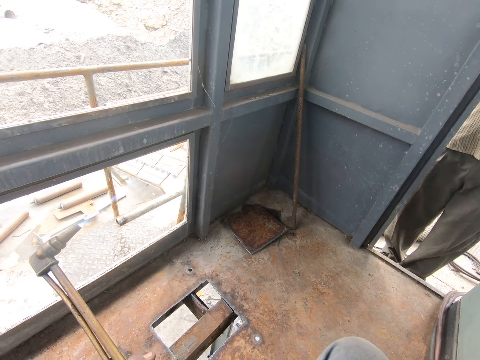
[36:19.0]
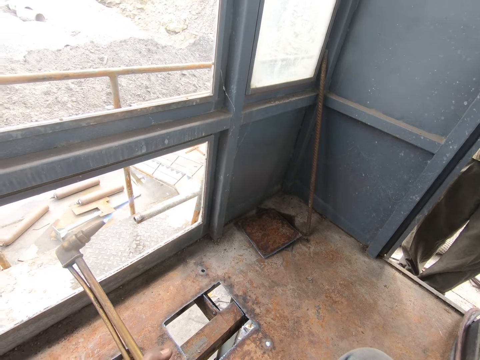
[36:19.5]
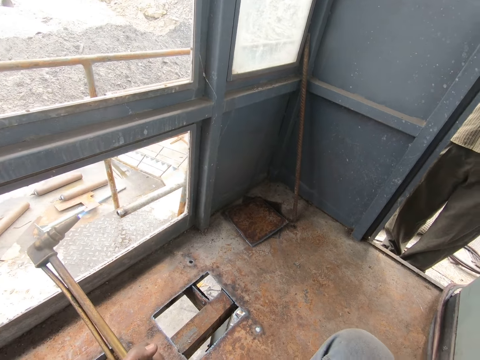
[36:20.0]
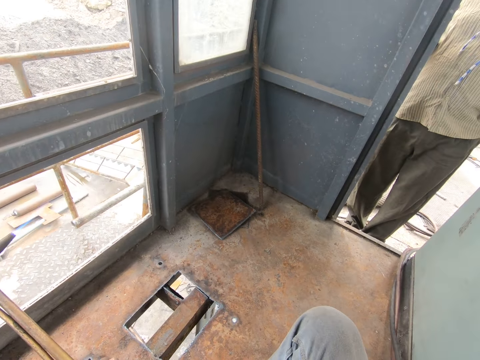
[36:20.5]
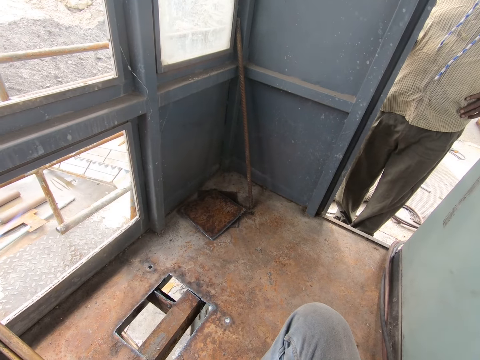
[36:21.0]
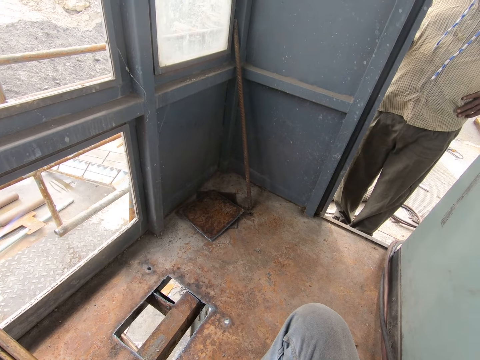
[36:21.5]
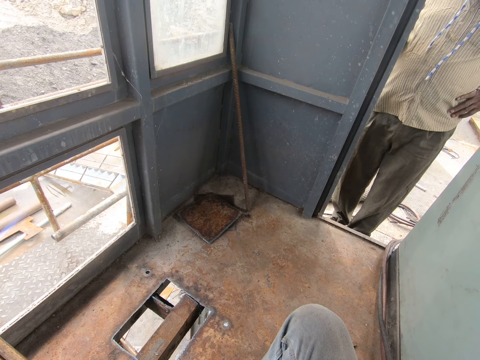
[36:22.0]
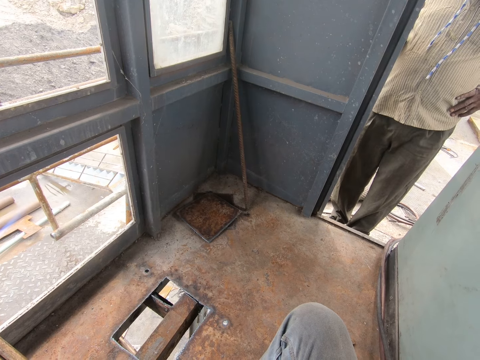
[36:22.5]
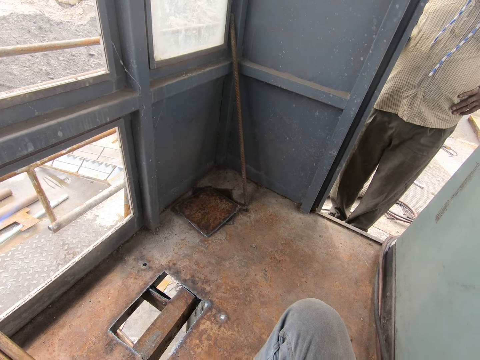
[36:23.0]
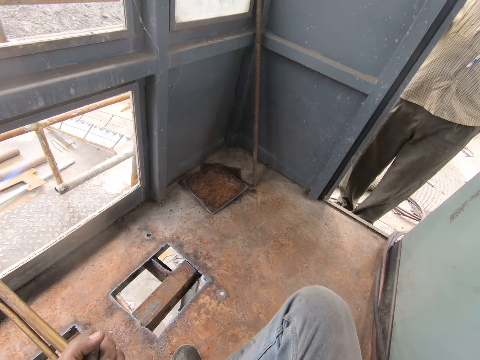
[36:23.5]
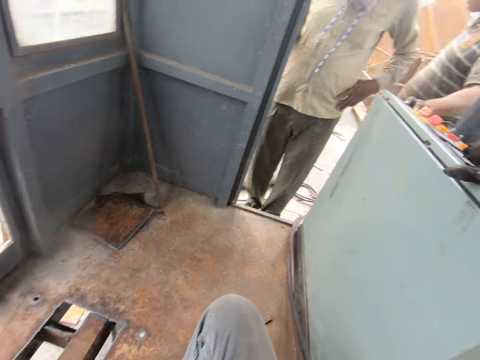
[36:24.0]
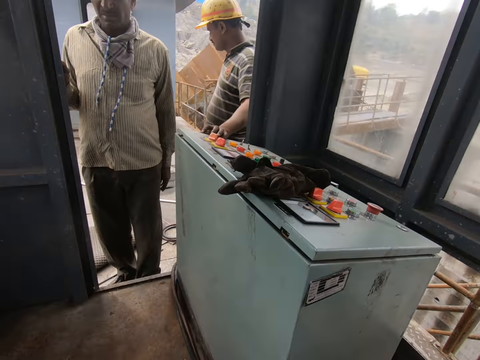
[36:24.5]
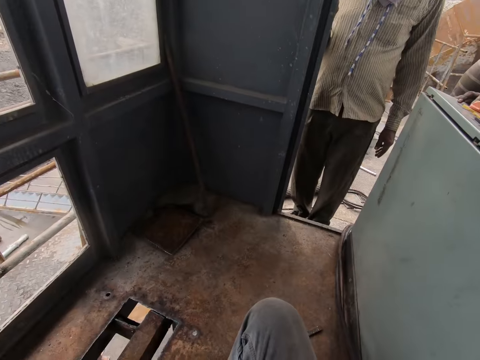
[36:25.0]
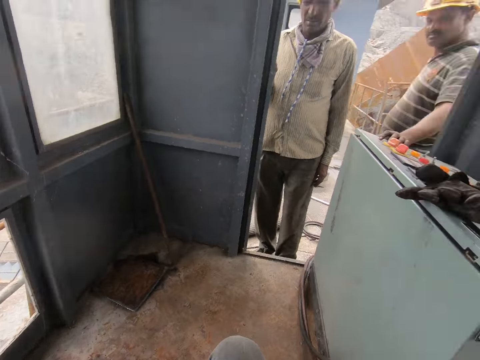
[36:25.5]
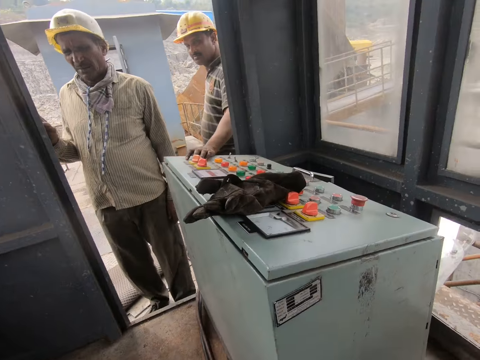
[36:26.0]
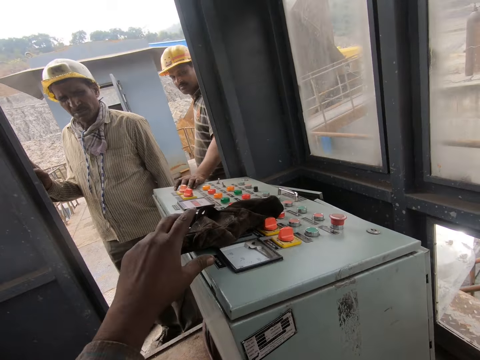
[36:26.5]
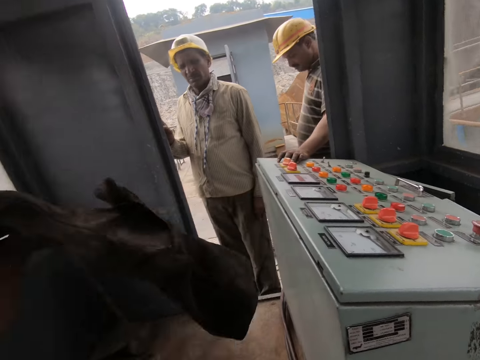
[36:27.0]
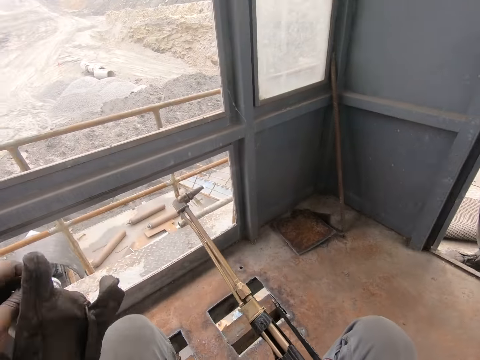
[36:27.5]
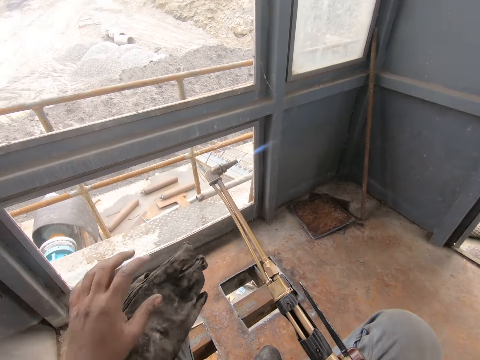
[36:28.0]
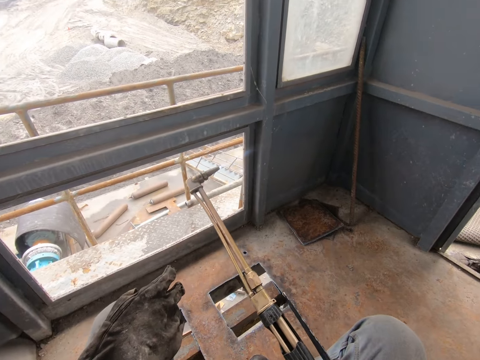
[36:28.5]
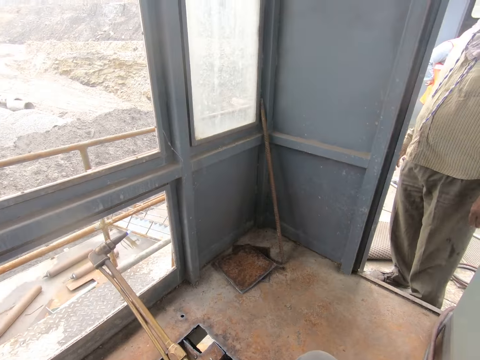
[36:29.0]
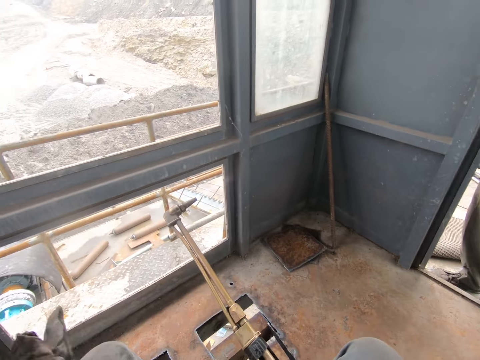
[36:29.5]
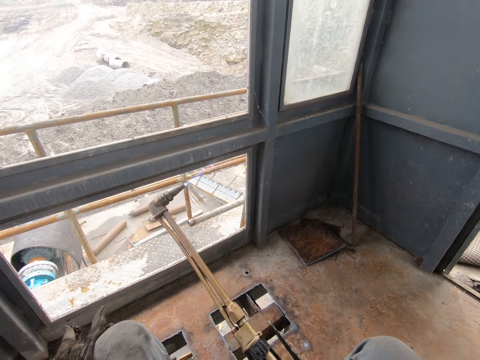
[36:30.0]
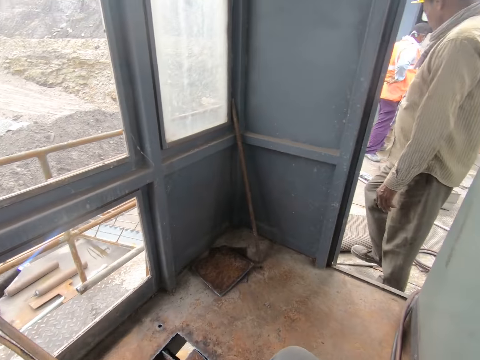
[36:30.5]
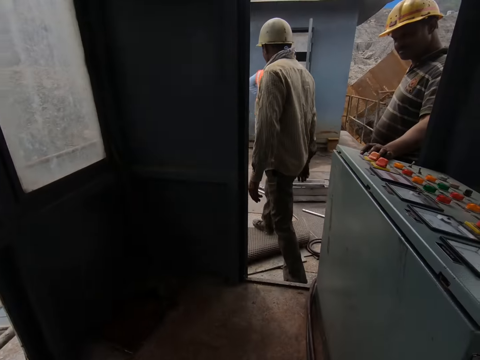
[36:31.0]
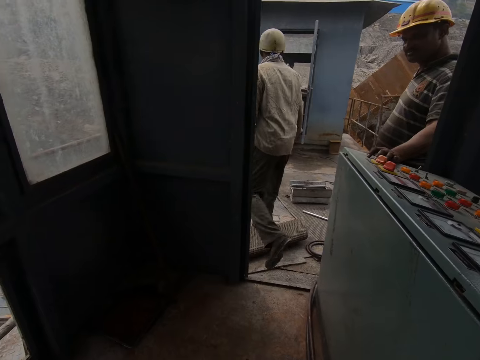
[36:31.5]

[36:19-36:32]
The camera wearer looks down. He looks around. He looks at the glove. He stretches his left hand. He took a glove from the surface. He withdraws his hand. A man walks away. The camera wearer puts the glove on his lap. He looks around.

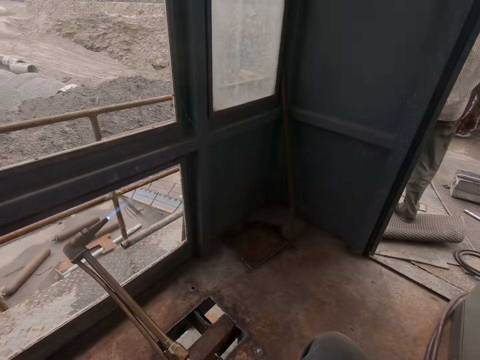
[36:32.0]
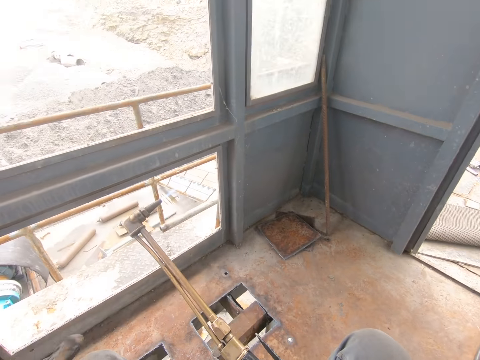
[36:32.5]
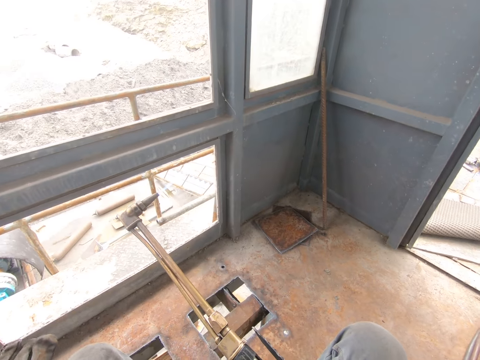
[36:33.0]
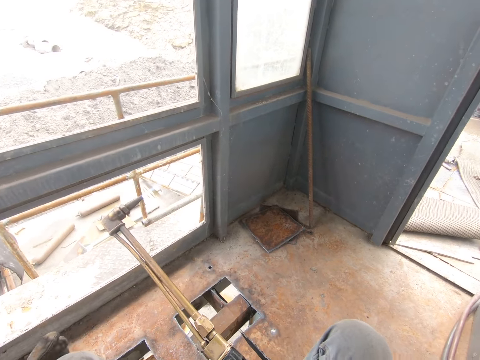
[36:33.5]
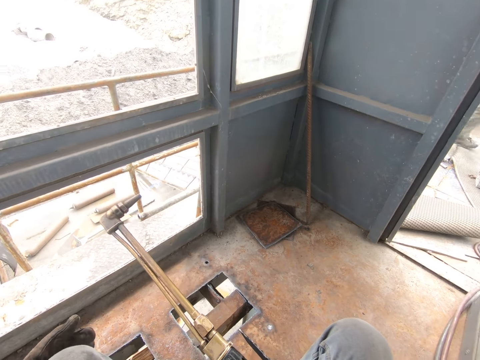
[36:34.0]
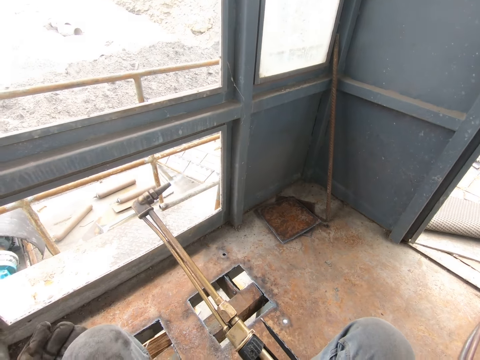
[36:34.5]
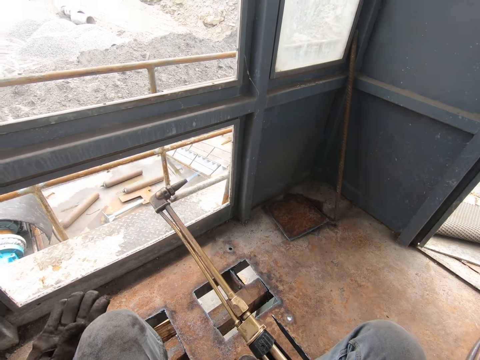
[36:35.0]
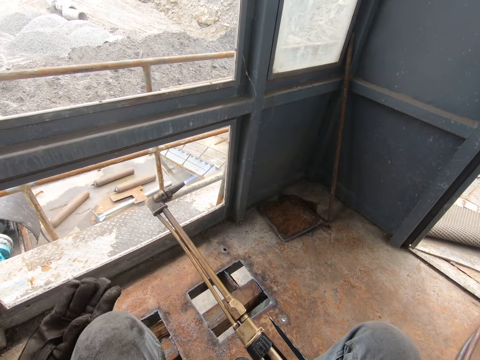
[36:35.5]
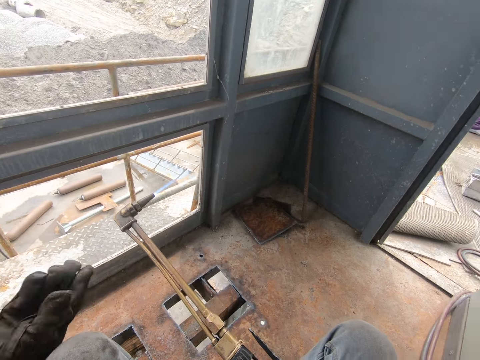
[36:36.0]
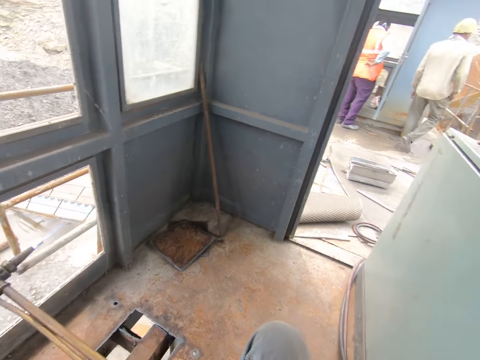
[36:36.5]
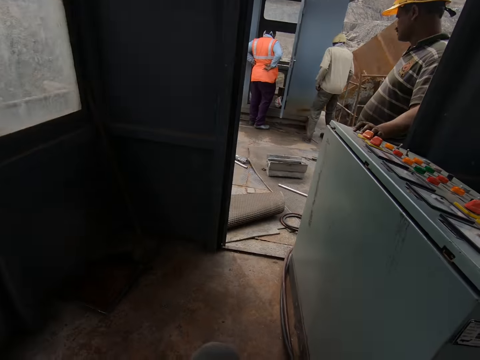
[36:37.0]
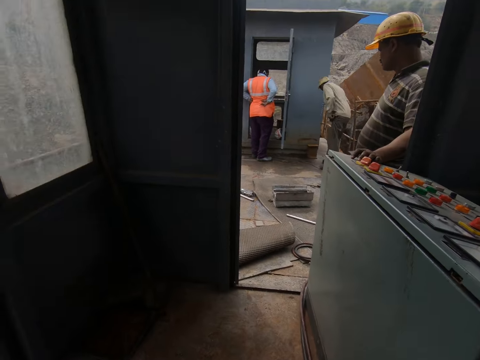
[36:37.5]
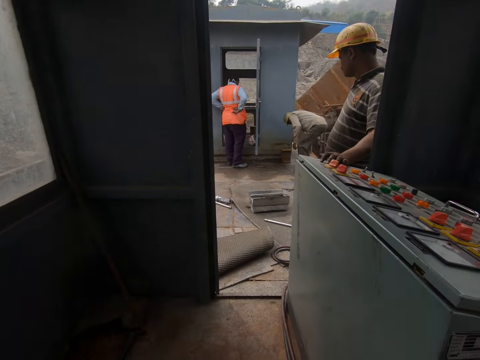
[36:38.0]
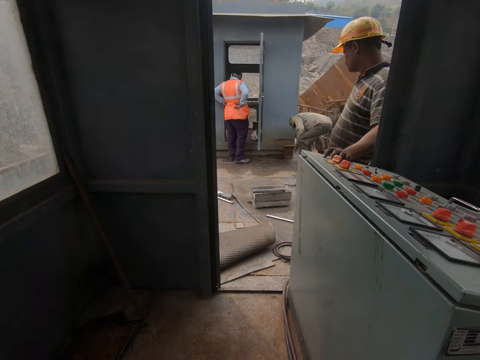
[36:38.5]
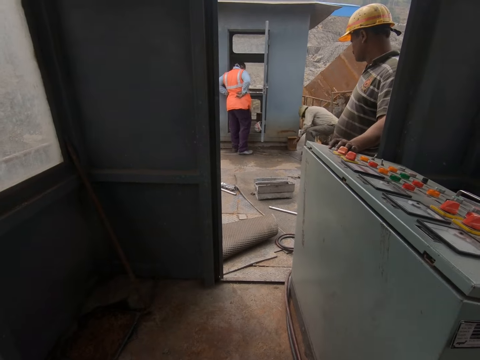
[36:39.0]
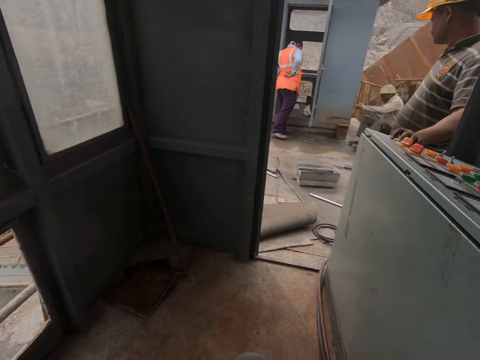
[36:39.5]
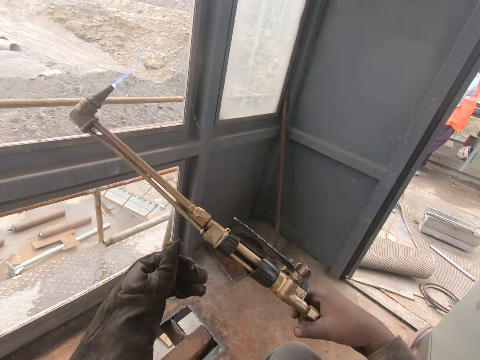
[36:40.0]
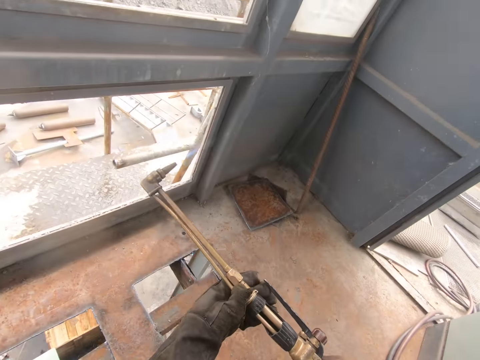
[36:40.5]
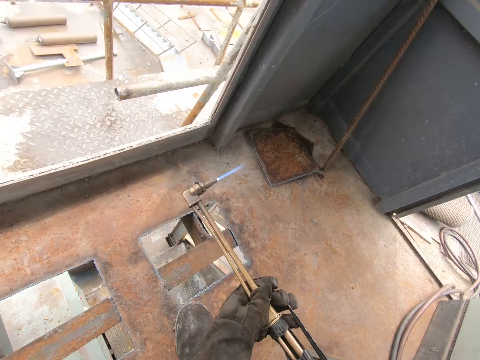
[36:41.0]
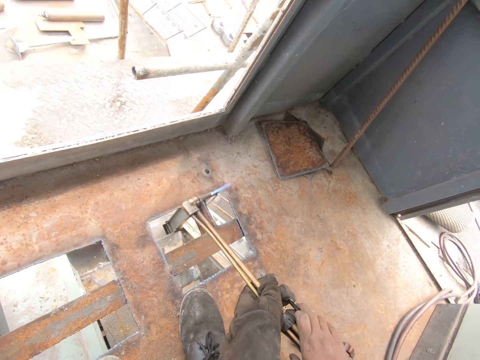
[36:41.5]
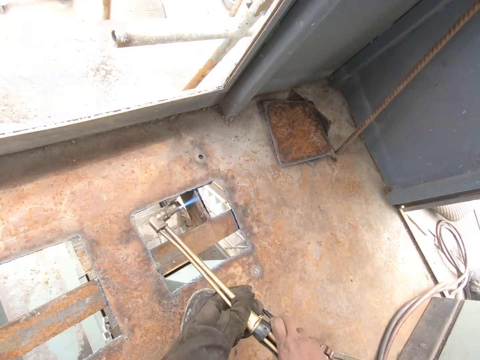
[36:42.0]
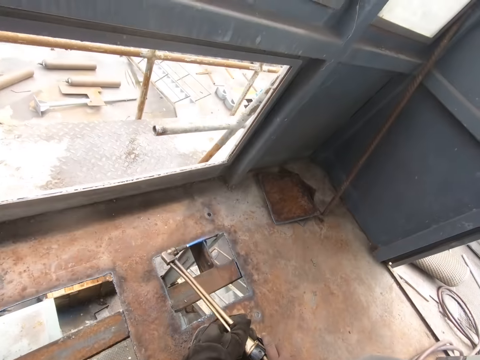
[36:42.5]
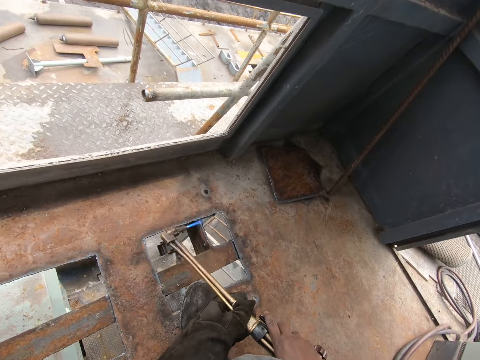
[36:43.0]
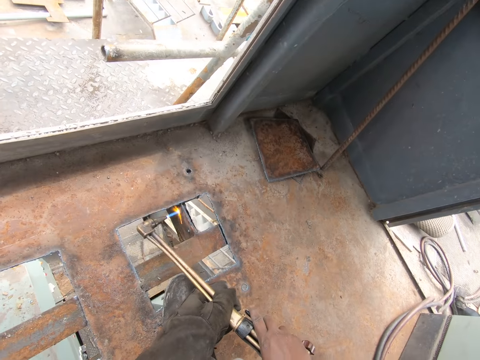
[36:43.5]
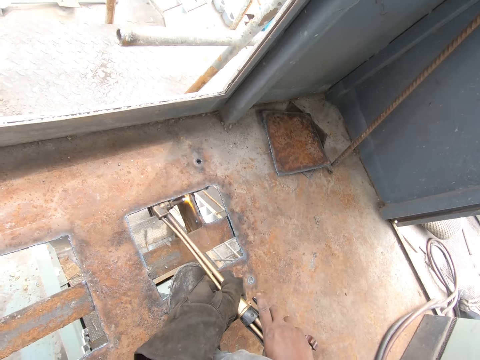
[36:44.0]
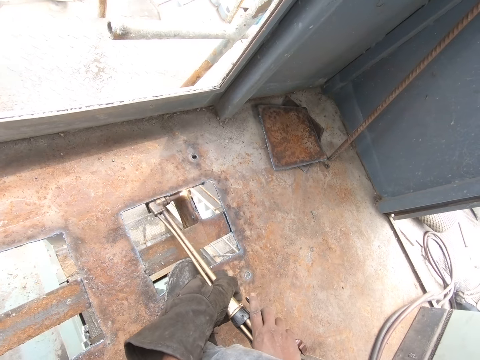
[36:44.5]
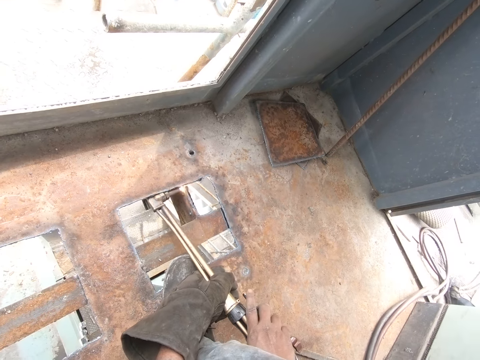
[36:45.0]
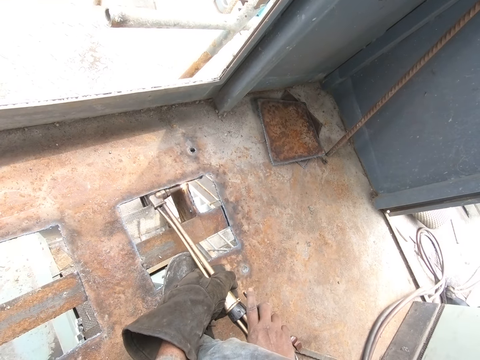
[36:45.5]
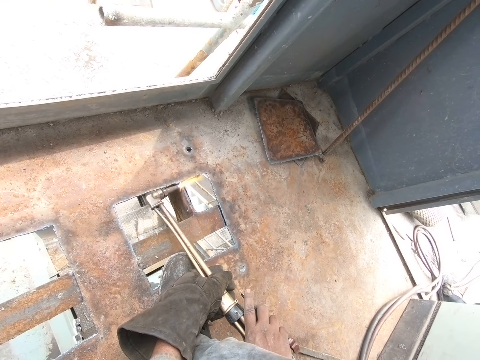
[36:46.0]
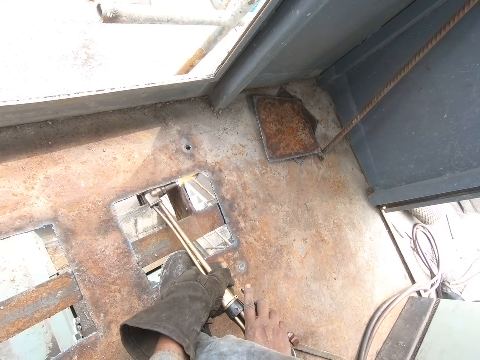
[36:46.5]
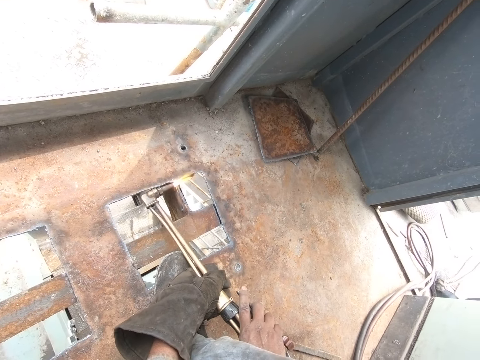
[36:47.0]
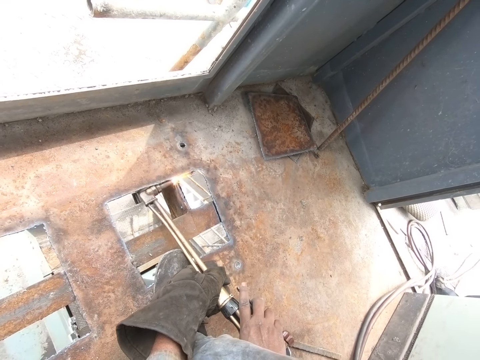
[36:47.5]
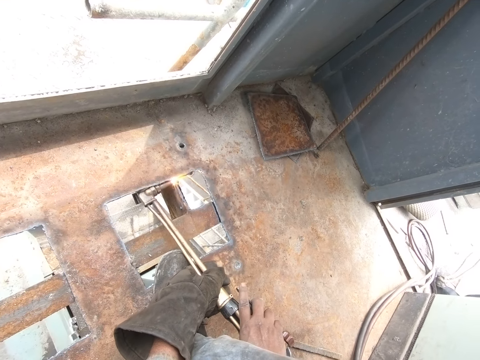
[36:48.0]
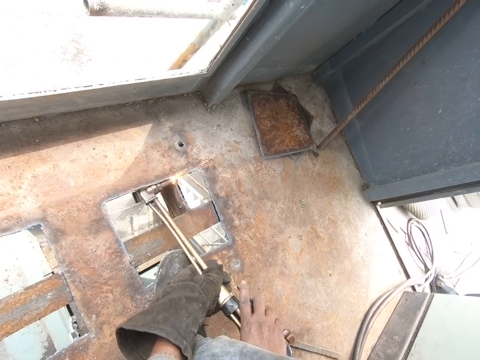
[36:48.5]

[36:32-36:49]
The camera wearer takes the glove with his left hand. He puts on the glove on his left hand. He looks outside. A man sits down. The camera wearer holds the gas lighter with both hands. He picks up the welder. He moves his hands. He welds a metal using the gas lighter.
